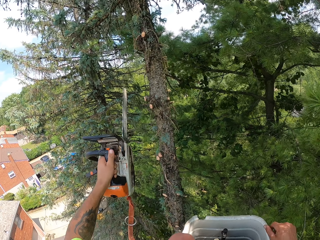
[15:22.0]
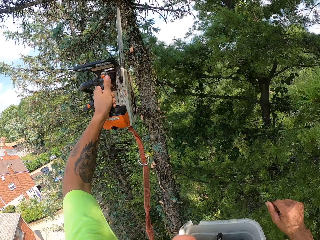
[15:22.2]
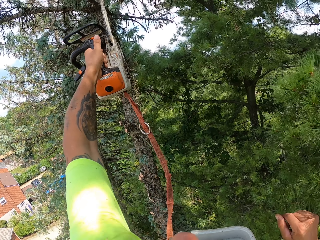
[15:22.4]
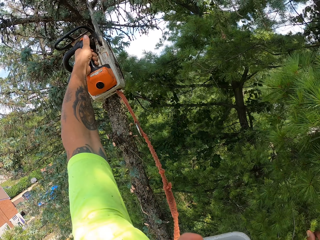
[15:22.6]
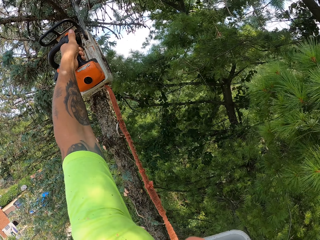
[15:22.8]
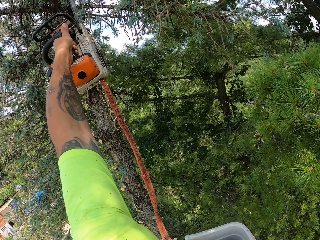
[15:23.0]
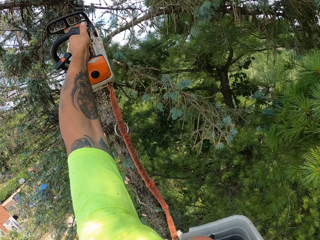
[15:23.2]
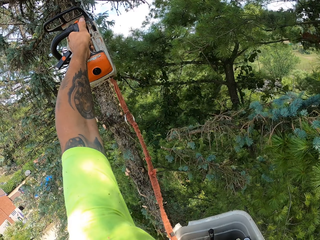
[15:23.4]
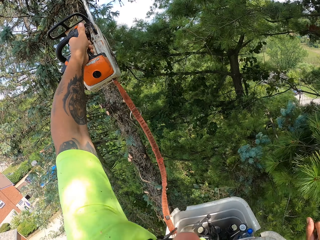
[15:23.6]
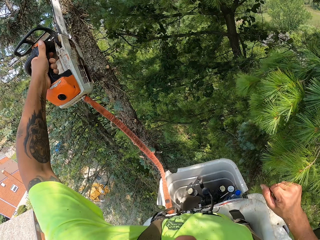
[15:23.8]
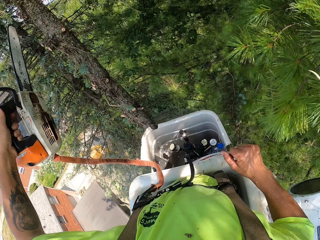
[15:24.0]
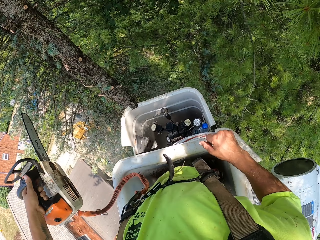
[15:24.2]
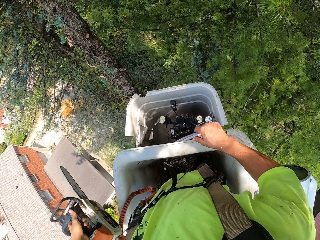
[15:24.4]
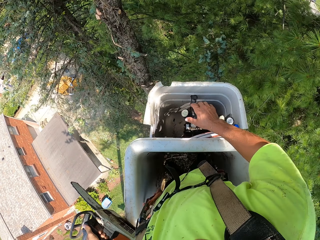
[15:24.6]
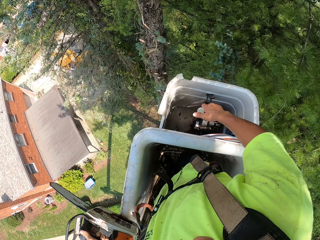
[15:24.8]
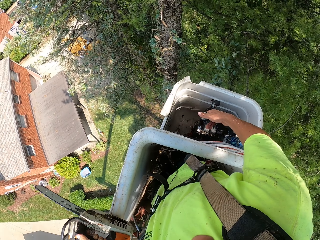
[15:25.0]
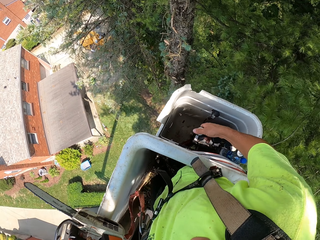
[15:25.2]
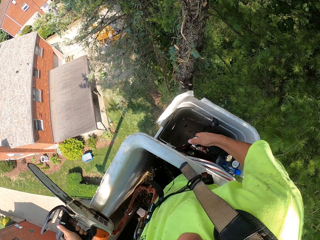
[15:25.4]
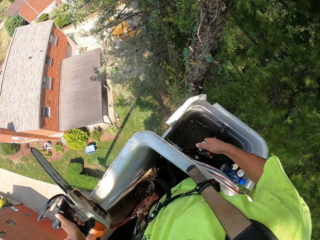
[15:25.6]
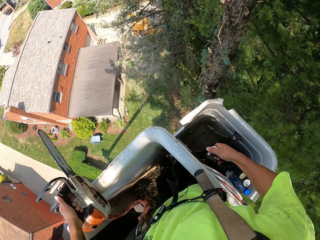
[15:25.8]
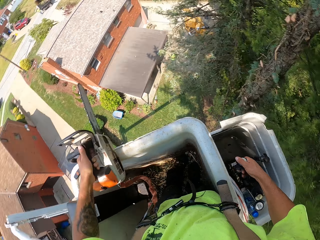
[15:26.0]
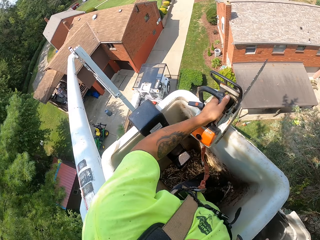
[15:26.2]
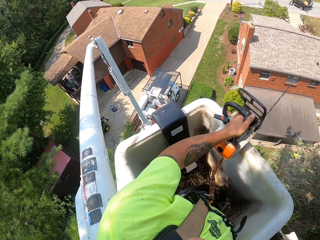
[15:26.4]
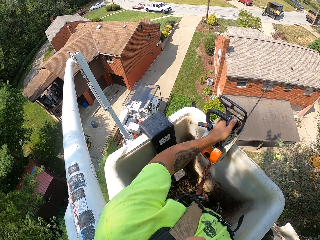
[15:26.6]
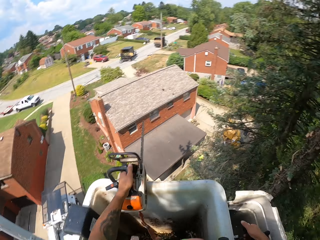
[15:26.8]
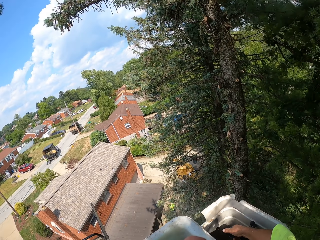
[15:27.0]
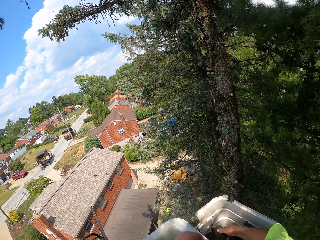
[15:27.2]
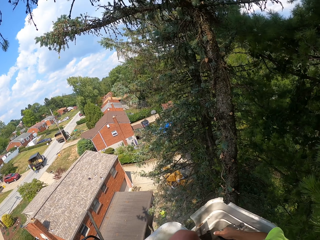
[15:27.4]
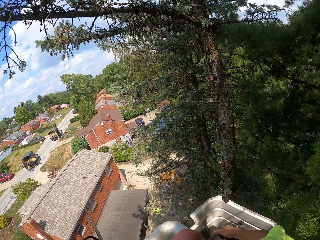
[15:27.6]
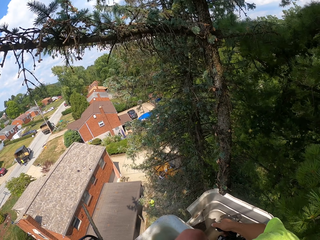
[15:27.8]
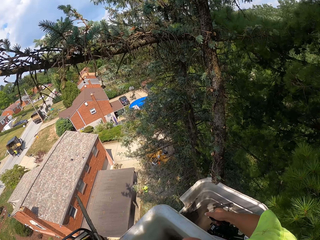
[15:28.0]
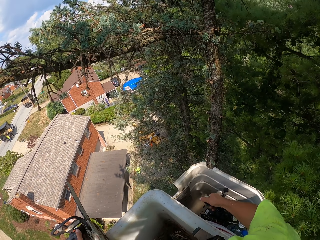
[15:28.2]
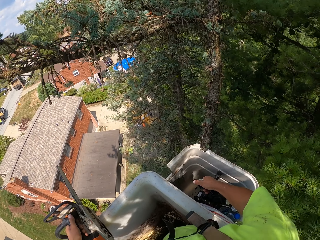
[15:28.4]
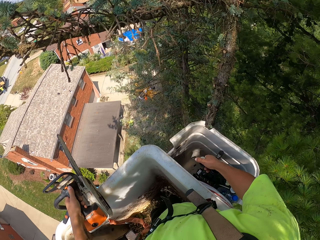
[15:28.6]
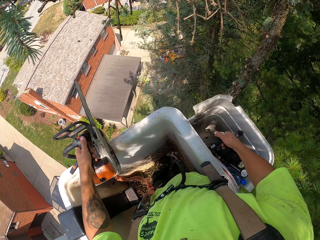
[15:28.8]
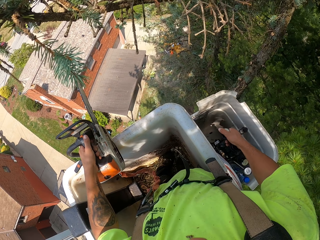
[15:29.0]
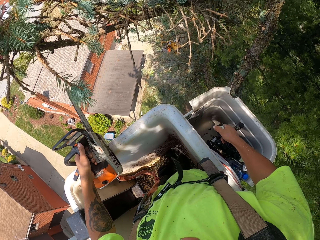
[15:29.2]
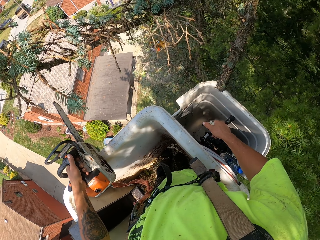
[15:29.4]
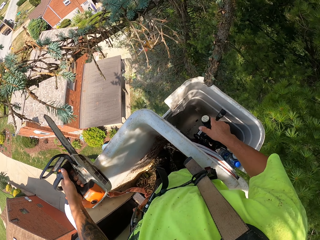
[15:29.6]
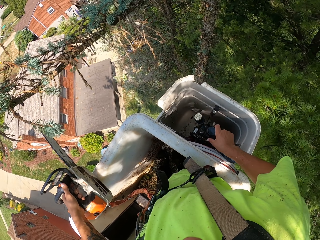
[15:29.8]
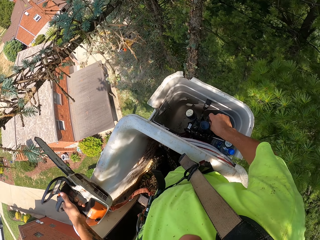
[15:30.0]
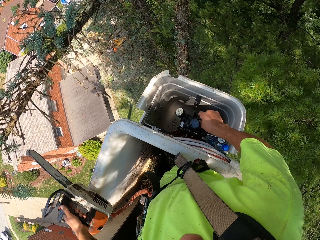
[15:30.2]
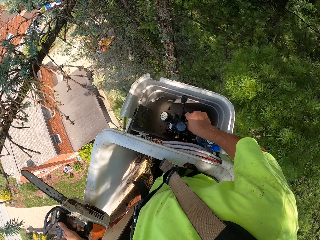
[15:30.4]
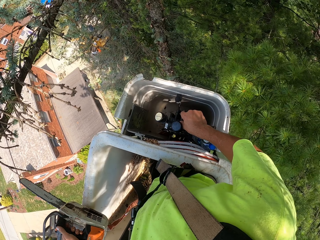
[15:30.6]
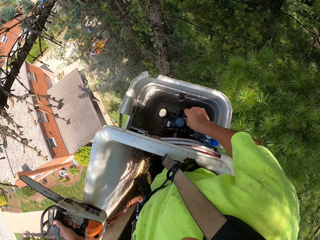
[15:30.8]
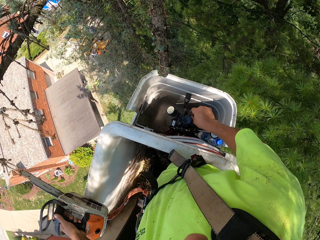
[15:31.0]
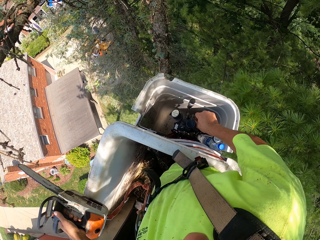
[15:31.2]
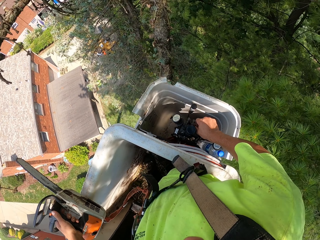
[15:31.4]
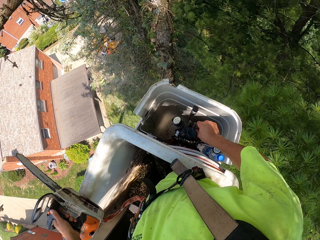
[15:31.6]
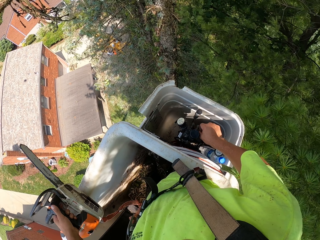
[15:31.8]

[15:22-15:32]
The camera wearer prunes branches of the tree with the pruning saw in his left hand. He holds the pruning saw in his left hand. He controls the gear of the bucket truck with his right hand. He controls a lever of the bucket truck with his right hand.

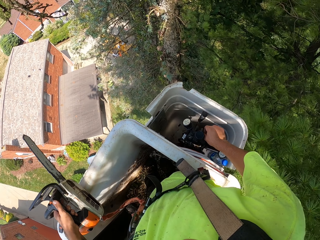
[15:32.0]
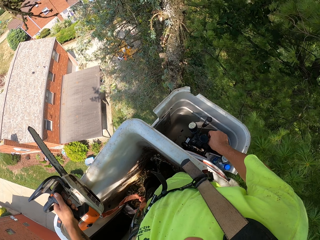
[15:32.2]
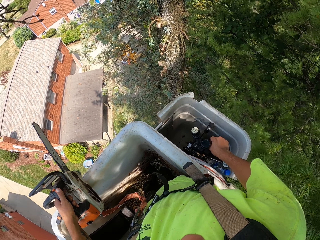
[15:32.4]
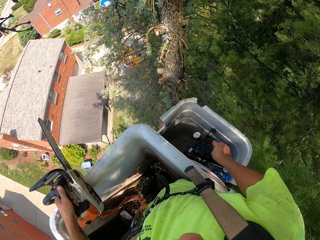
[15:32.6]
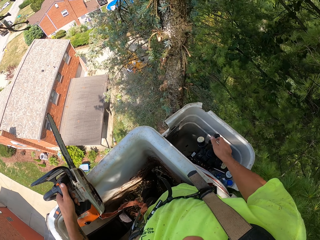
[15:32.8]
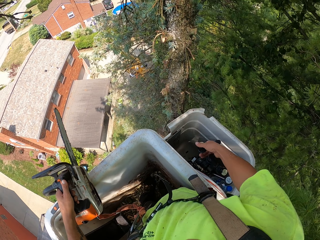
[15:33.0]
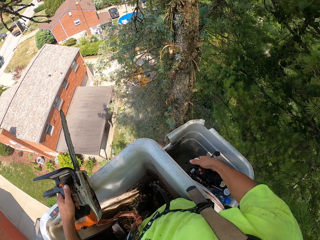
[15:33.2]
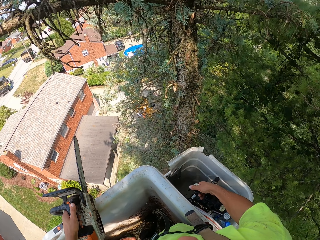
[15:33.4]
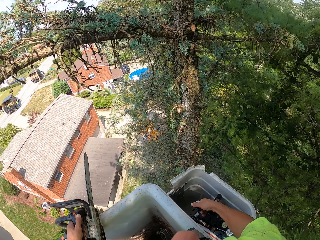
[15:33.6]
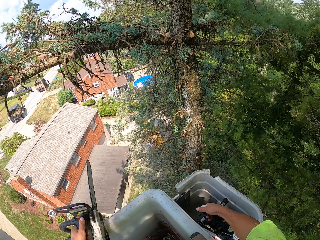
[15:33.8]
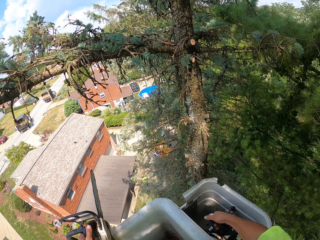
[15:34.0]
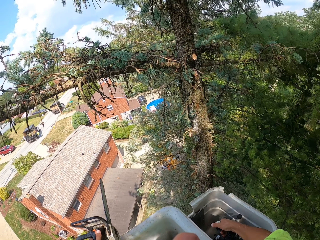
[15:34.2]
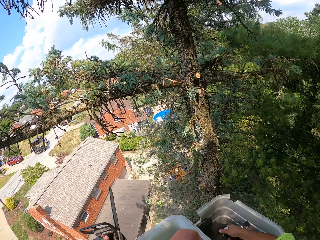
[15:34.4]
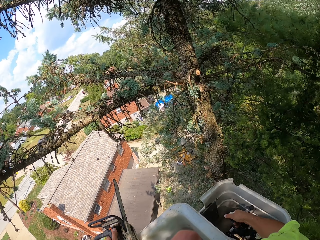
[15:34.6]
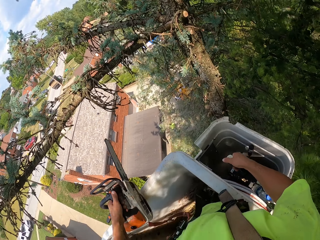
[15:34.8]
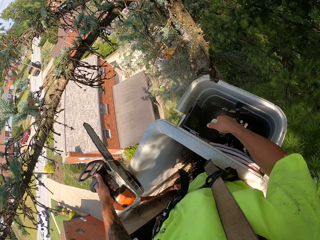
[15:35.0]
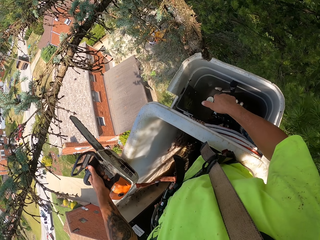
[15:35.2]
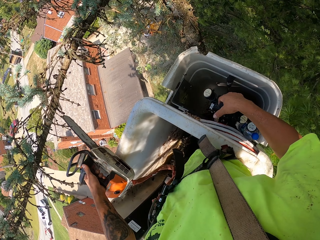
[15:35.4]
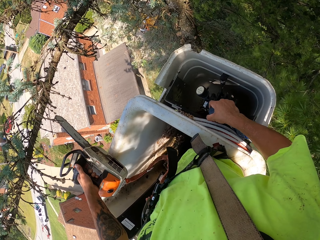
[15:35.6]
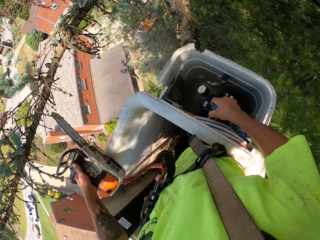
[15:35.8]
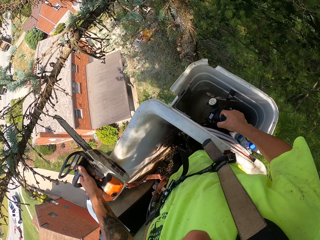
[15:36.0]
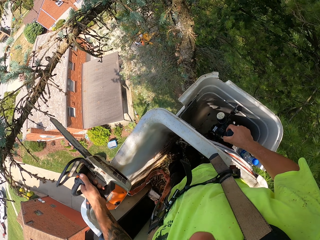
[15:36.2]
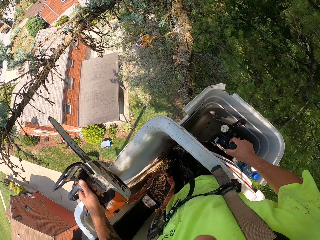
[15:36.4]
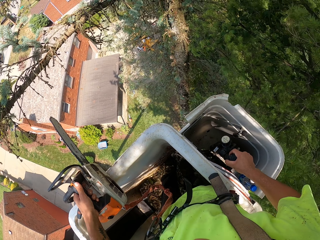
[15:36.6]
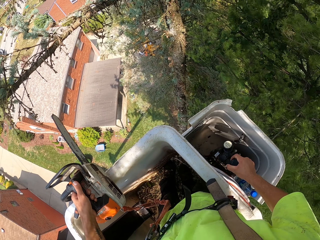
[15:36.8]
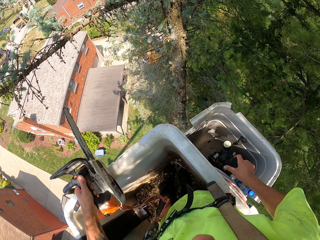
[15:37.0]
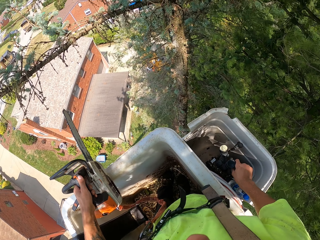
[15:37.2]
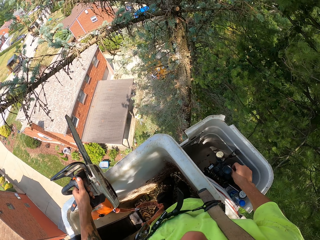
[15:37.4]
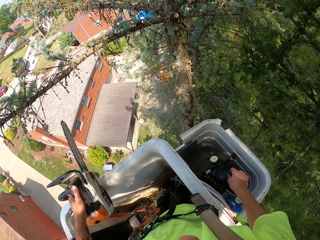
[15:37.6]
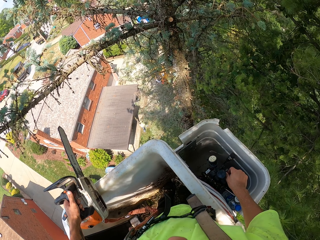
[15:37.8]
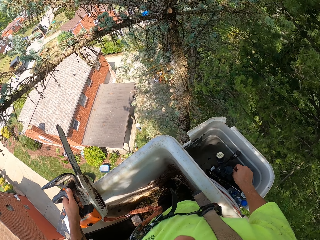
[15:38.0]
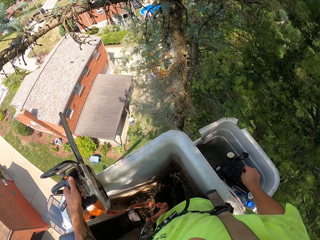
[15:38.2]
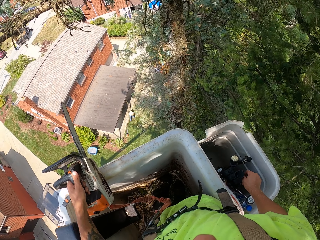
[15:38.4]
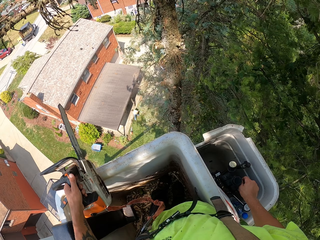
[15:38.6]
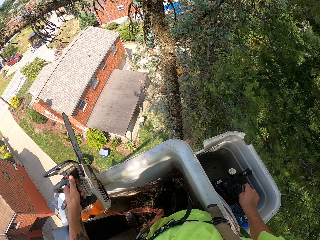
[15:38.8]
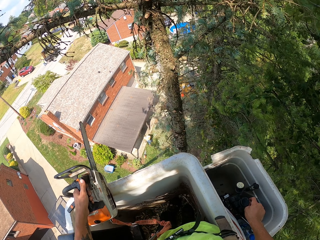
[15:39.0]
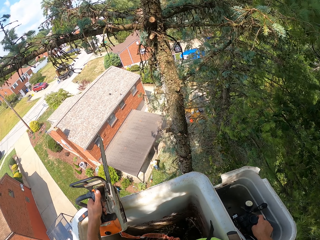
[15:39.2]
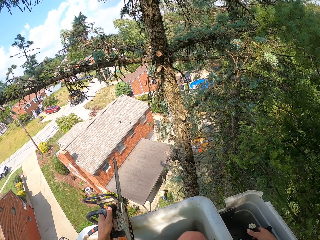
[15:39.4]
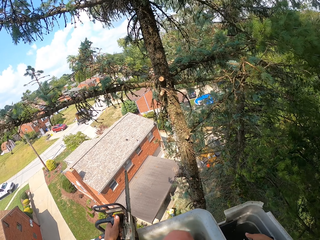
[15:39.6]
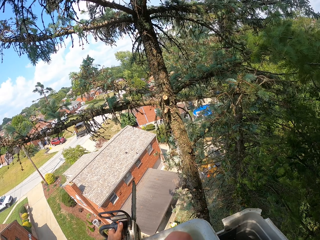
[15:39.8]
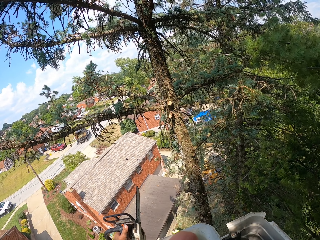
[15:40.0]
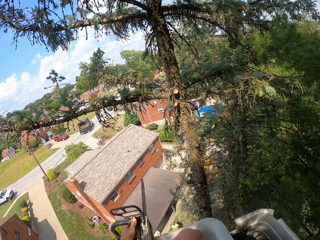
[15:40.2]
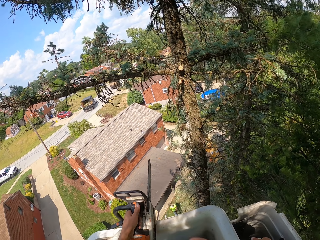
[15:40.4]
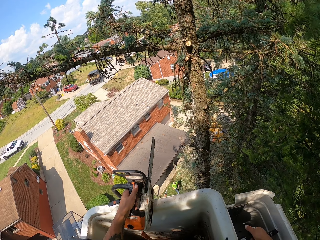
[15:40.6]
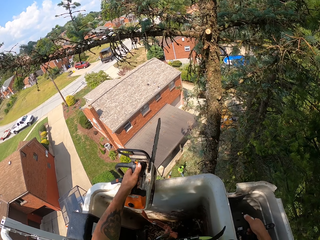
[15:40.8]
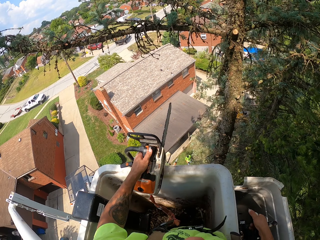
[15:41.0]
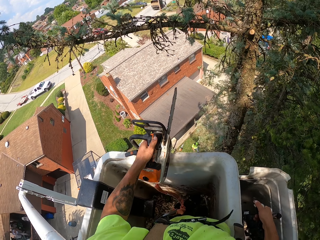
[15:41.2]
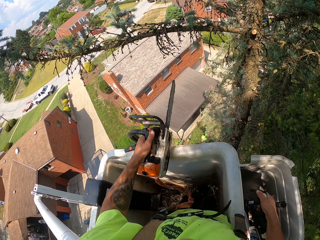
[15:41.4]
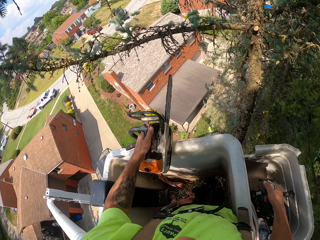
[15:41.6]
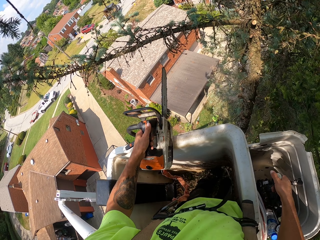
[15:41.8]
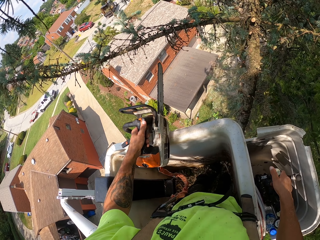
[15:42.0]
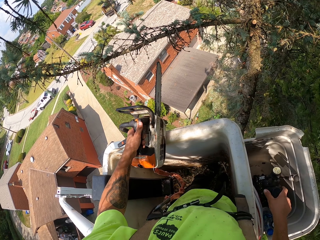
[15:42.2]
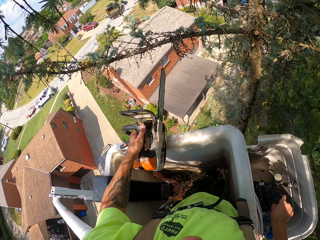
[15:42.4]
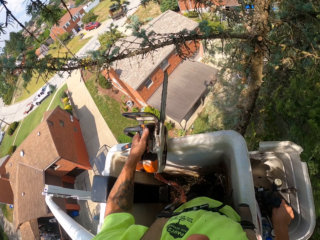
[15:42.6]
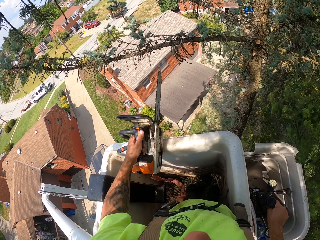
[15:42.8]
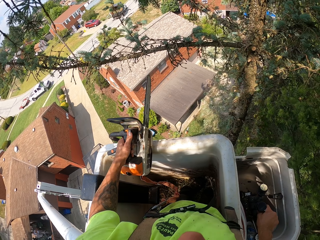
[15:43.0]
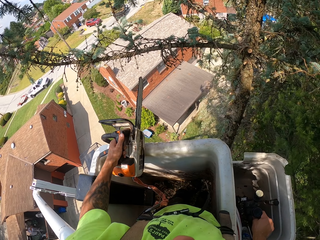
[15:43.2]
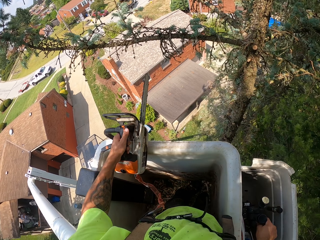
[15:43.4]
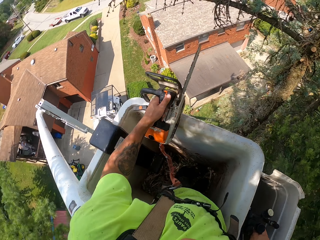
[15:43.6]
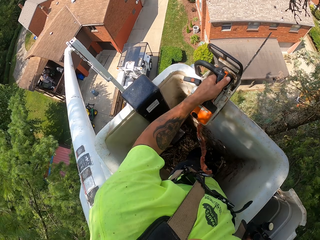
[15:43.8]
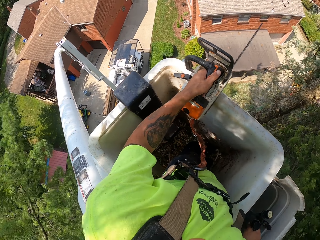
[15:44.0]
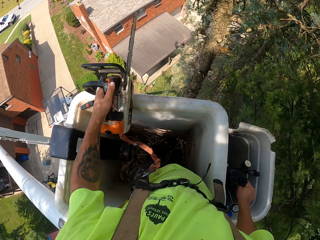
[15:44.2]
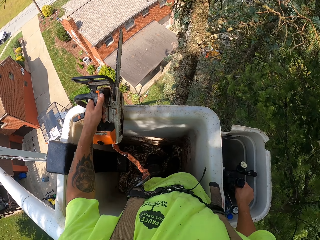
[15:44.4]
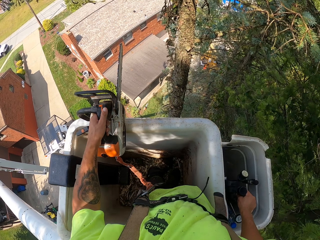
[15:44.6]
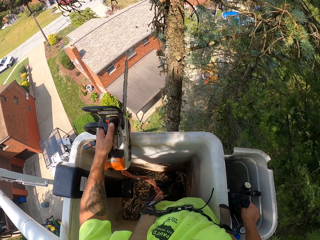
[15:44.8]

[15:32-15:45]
The camera wearer controls the gear of the bucket truck with his right hand. He loosens the bucket truck brake with his right hand. He controls the lever of the bucket truck with his right hand. He controls the gear of the bucket truck with his right hand. He controls the lever of the bucket truck with his right hand.
